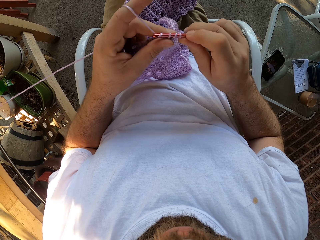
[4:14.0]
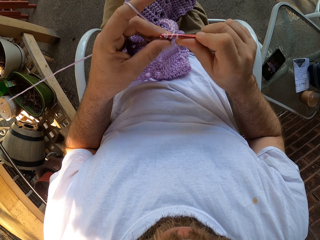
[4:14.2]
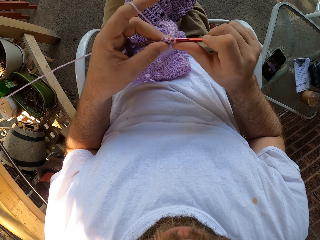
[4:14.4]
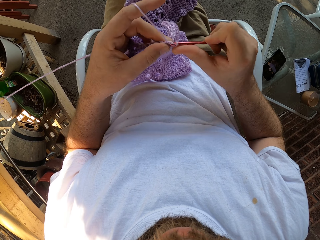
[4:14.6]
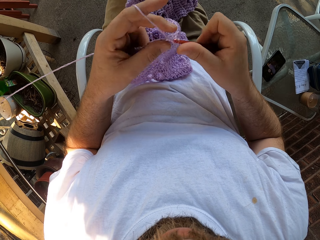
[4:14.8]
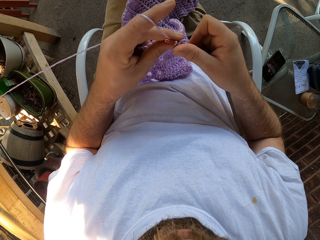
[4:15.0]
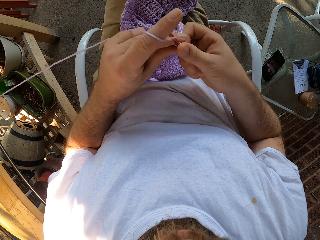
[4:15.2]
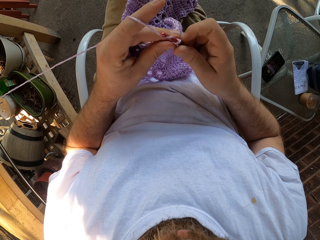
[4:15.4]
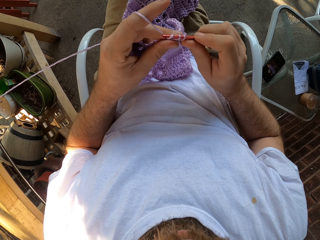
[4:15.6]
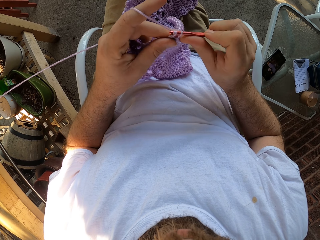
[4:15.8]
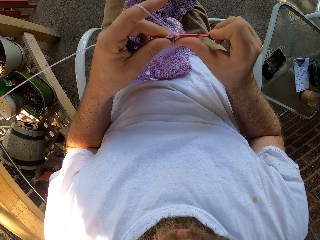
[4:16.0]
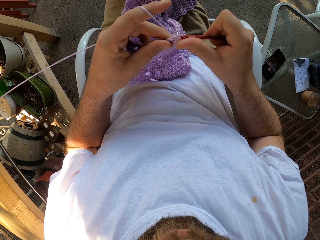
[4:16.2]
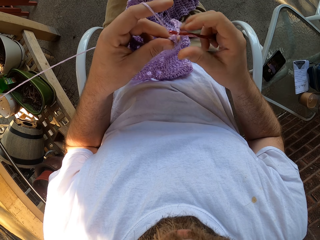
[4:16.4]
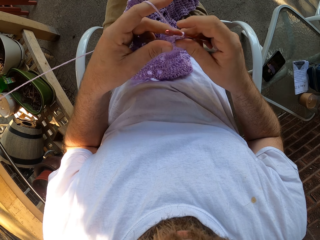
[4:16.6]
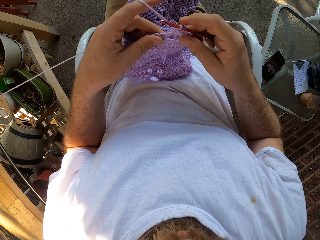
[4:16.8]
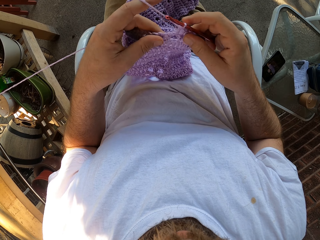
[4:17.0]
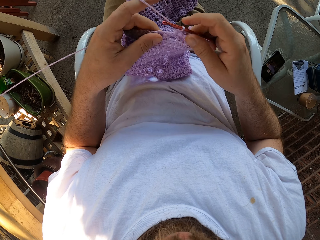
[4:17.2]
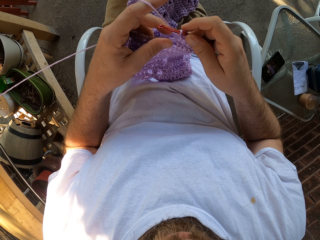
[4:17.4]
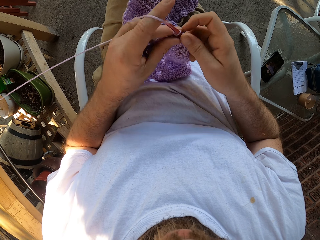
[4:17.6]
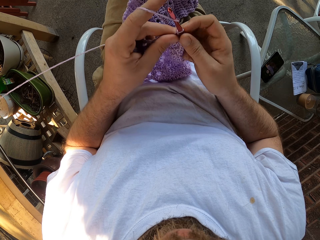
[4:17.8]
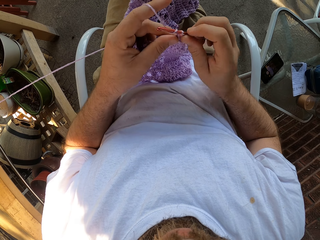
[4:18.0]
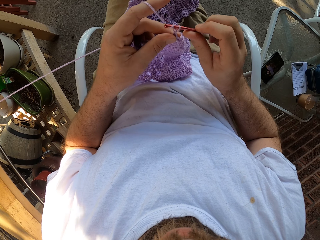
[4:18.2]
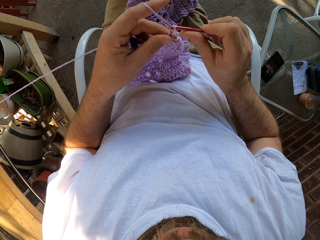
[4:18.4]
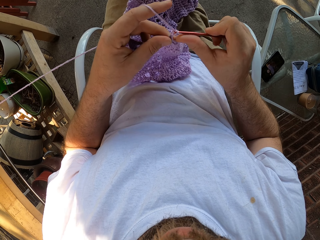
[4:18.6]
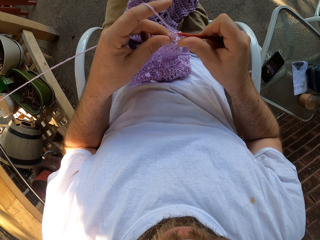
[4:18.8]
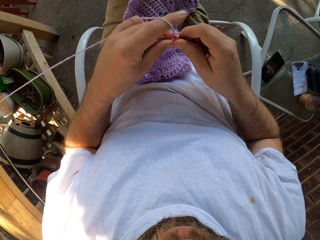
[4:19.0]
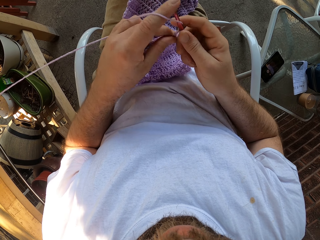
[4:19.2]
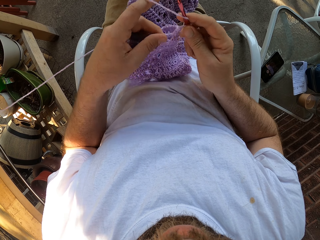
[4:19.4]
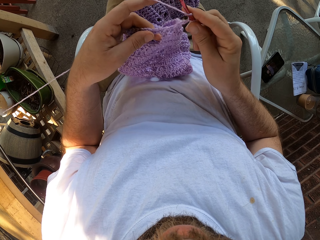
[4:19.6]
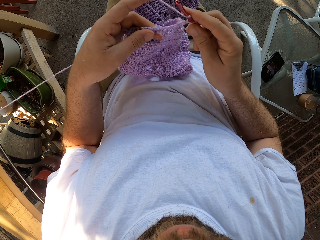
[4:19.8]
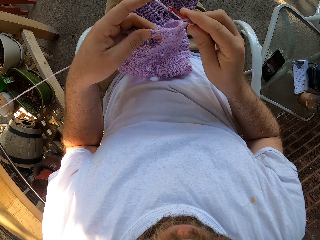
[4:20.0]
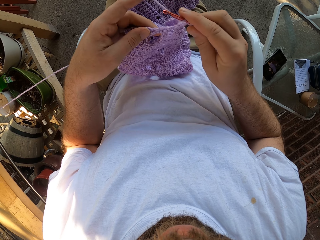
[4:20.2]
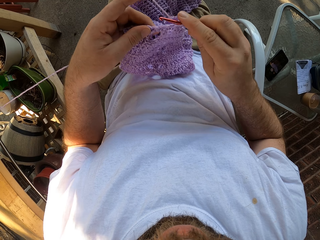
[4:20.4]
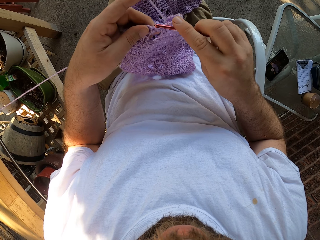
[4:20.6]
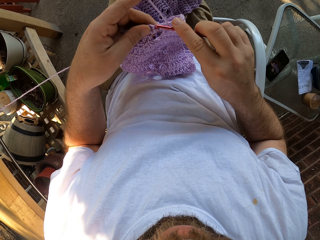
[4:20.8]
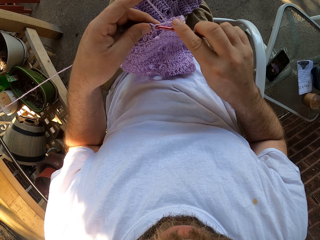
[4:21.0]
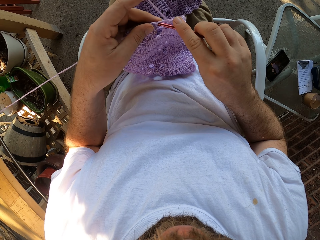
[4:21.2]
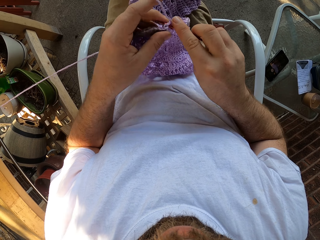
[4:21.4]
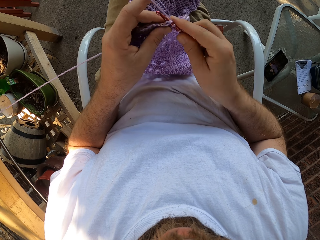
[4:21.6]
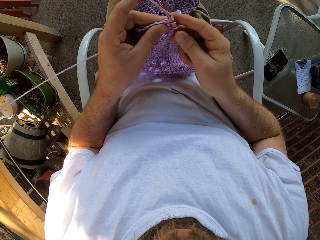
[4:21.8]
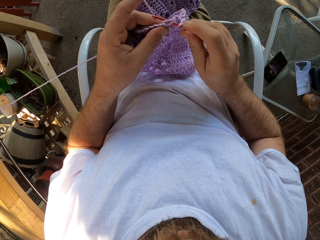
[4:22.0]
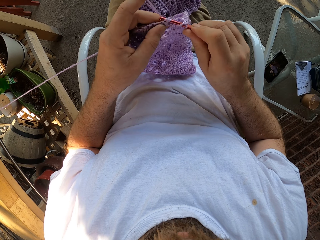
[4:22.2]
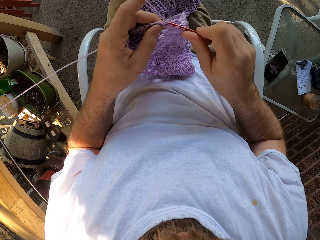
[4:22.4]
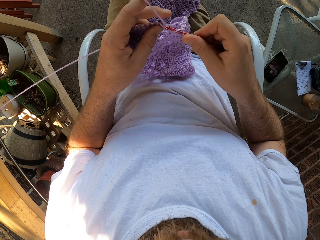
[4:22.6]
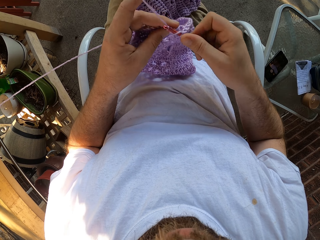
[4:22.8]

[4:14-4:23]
The camera wearer adjusts the fabric. They knit the fabric.

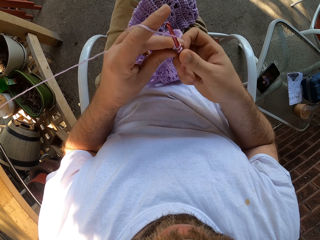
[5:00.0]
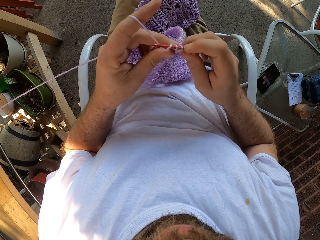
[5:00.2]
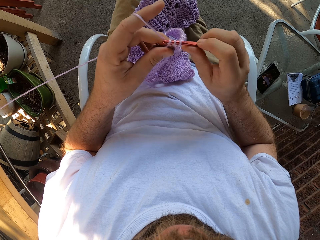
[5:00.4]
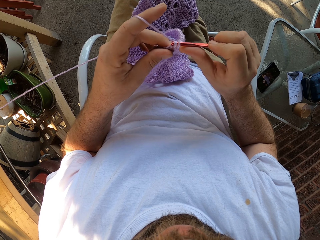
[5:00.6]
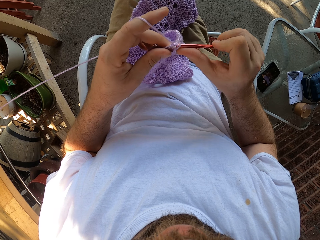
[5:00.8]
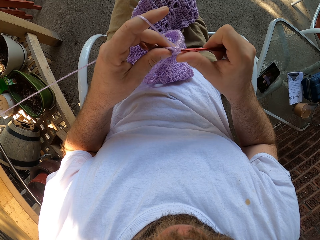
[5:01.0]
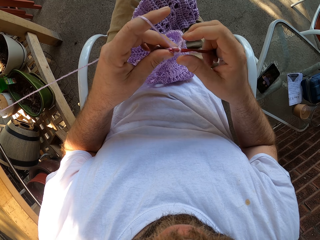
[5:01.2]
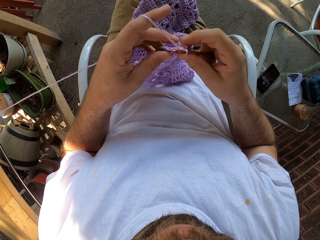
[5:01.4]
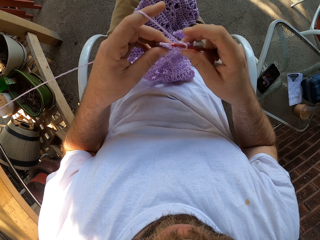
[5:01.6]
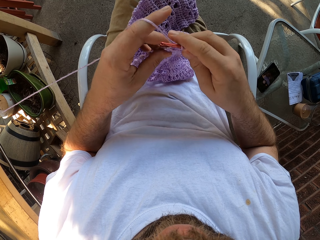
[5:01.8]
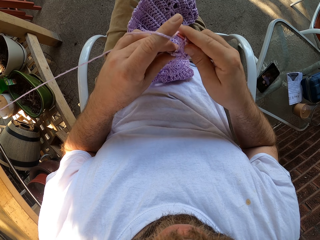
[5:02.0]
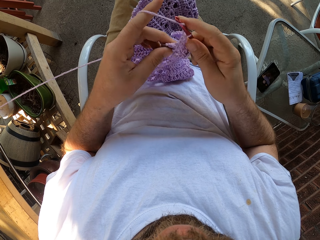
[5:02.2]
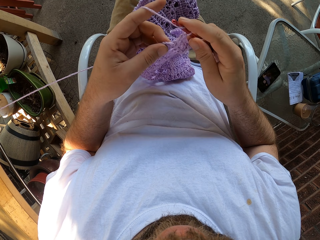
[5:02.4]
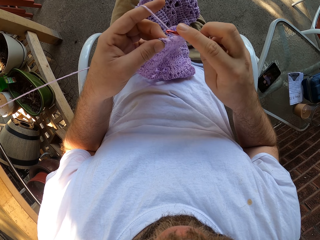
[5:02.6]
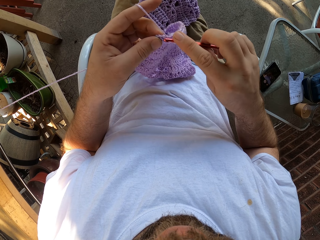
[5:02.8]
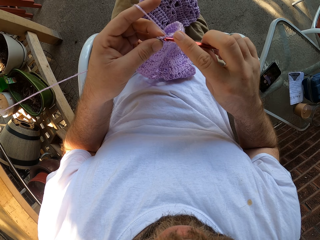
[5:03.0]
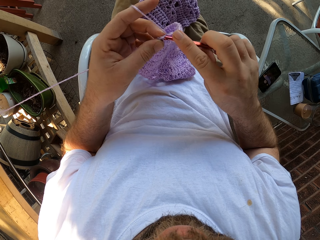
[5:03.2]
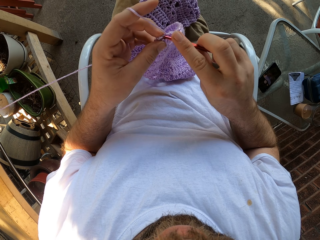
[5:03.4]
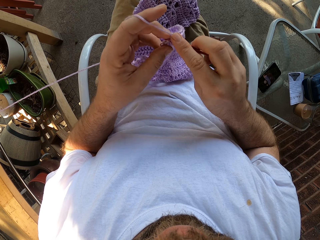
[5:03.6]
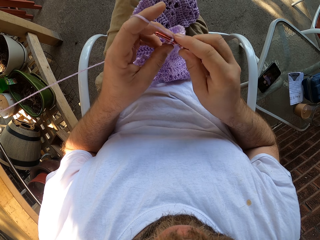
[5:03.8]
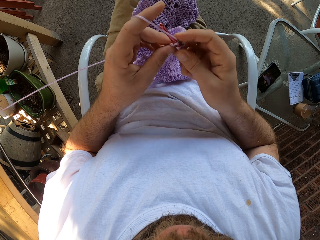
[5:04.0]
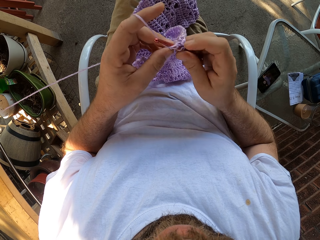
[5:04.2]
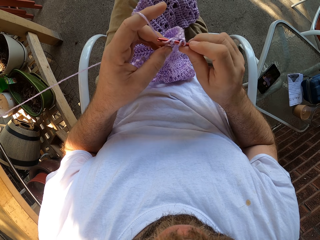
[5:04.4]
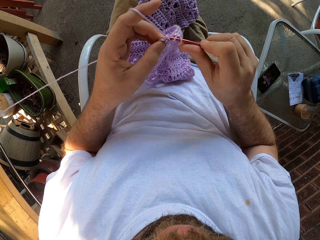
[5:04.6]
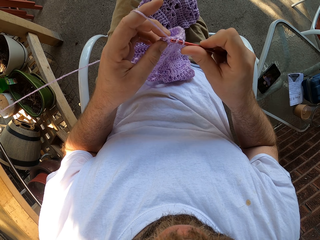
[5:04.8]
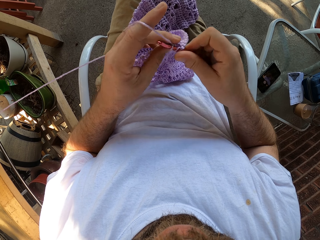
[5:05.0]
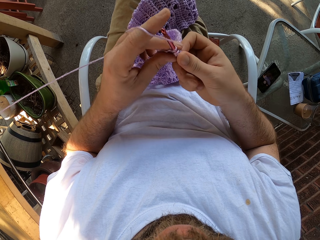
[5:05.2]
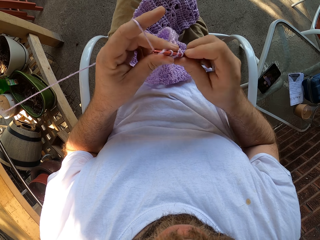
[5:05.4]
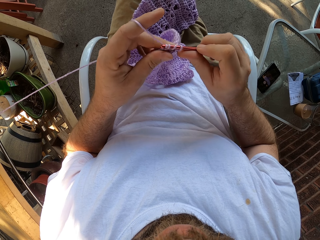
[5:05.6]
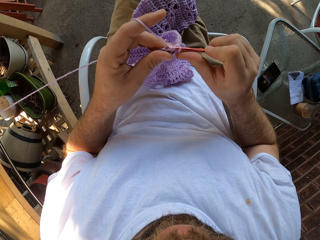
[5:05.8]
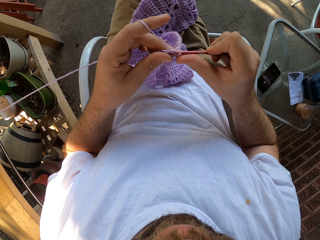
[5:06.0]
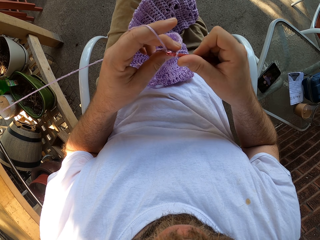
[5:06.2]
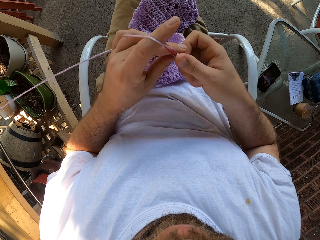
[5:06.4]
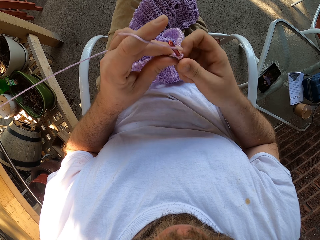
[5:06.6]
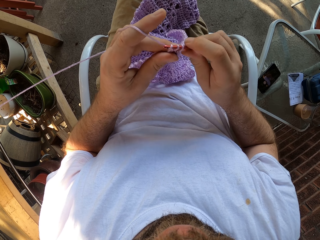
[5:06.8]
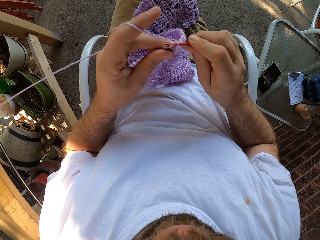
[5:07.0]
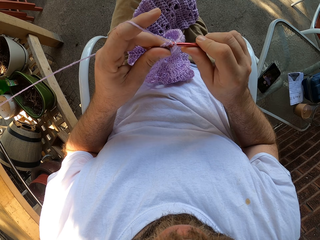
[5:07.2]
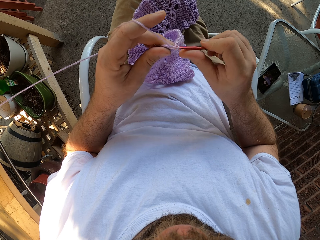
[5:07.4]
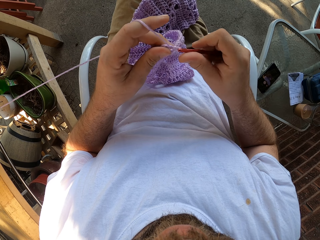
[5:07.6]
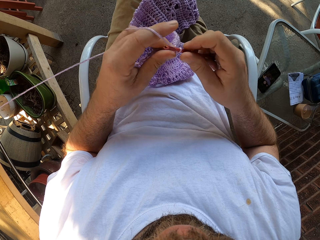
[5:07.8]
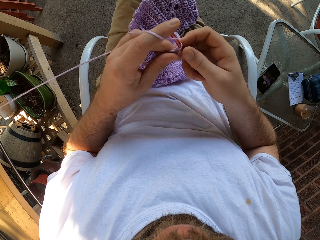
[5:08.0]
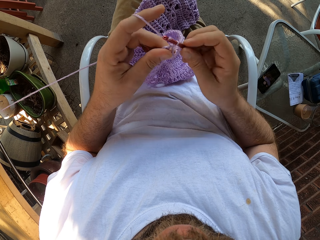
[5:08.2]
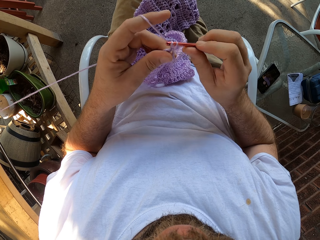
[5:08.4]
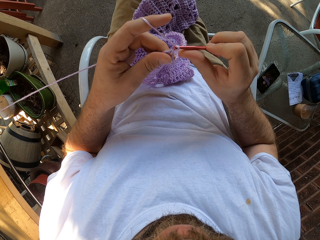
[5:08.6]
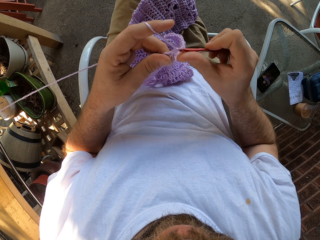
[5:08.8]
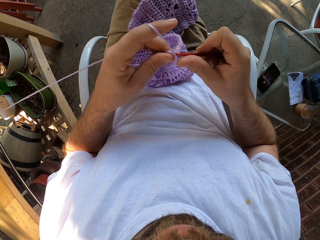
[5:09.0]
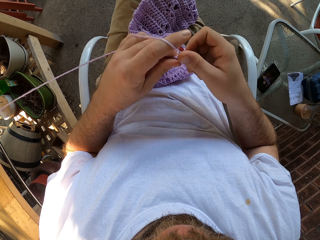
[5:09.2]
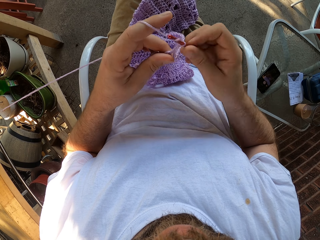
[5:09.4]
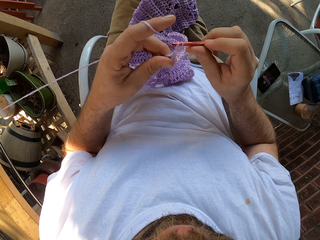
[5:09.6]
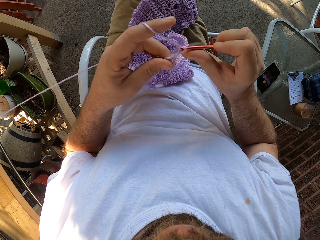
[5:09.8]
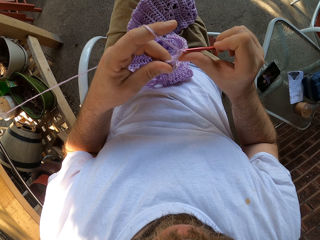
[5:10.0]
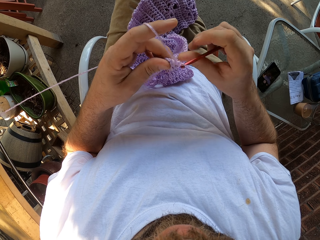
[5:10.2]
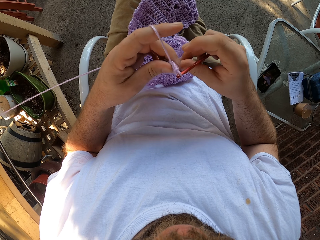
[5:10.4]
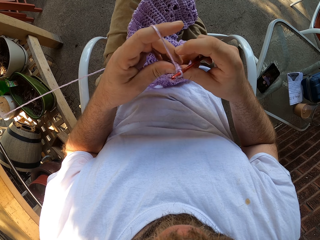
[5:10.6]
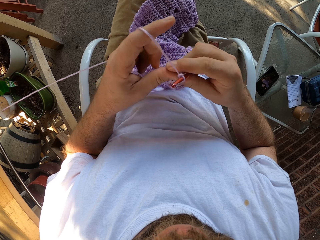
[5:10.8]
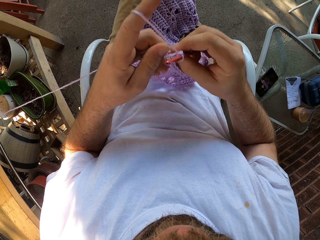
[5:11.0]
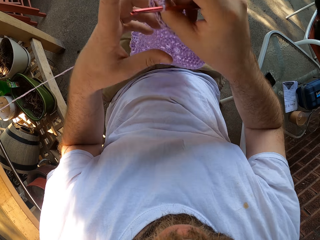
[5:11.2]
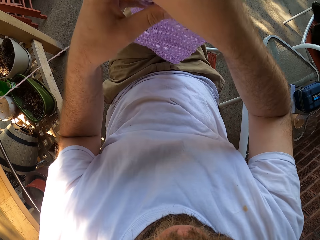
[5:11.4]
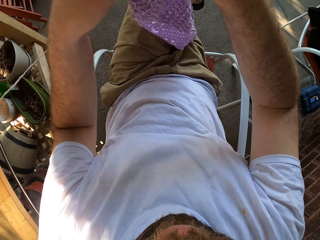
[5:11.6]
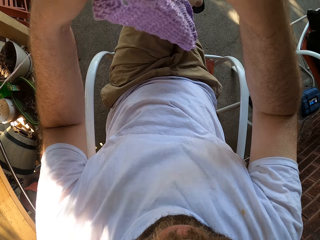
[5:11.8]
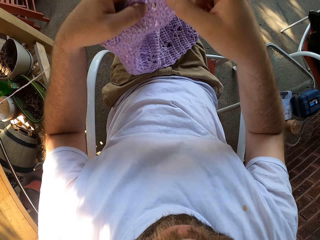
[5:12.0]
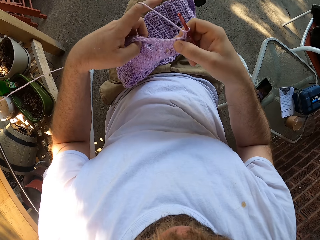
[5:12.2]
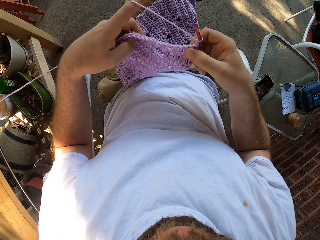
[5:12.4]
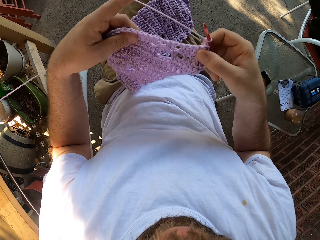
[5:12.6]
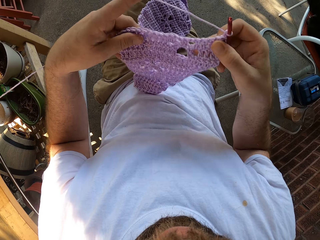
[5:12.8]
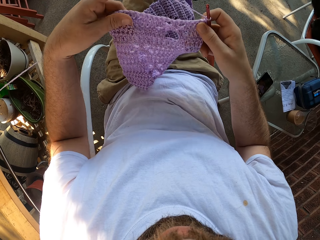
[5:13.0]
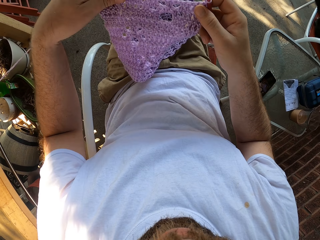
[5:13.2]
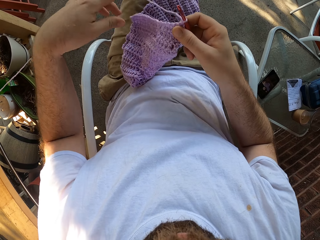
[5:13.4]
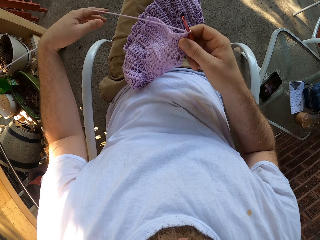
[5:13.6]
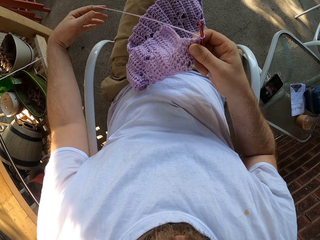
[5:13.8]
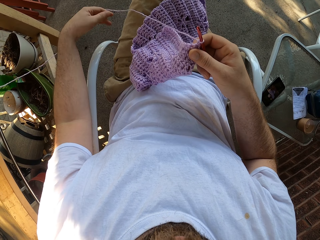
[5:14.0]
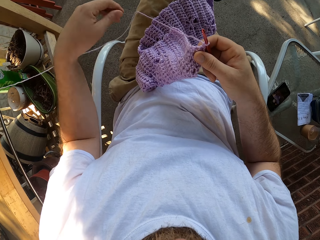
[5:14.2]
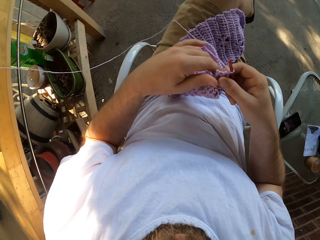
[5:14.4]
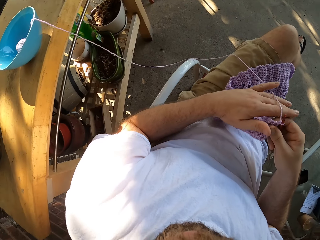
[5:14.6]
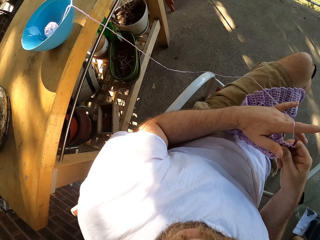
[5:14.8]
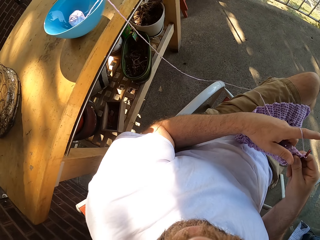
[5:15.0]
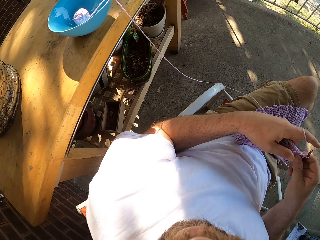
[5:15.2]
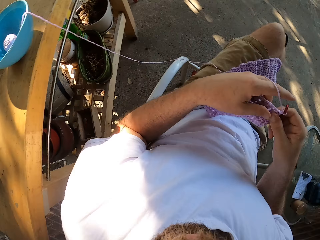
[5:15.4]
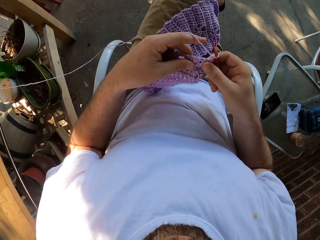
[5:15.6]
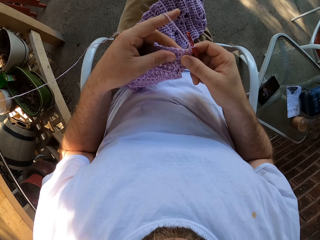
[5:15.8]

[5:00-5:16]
The camera wearer adjusts the fabric and knits the fabric. He raises the crochet from his legs with both hands. He places the crochet on his legs. He adjusts the fabric. He adjusts the thread.
